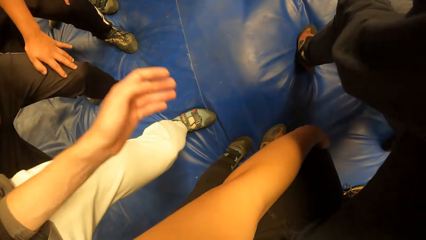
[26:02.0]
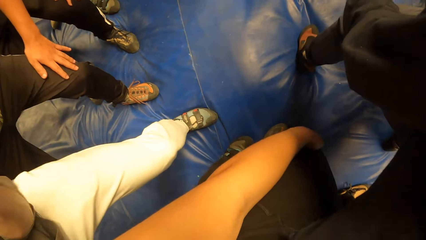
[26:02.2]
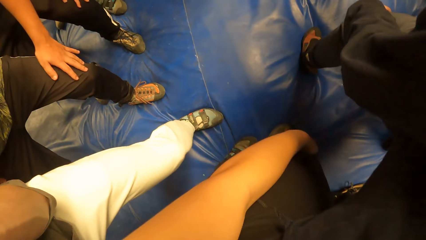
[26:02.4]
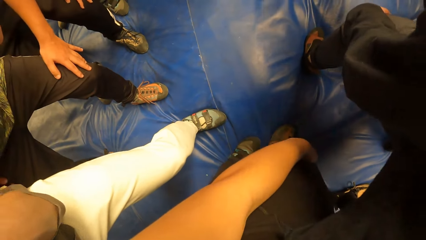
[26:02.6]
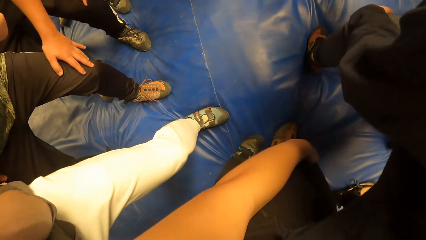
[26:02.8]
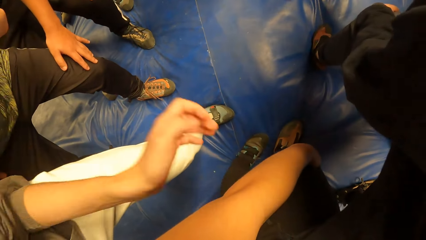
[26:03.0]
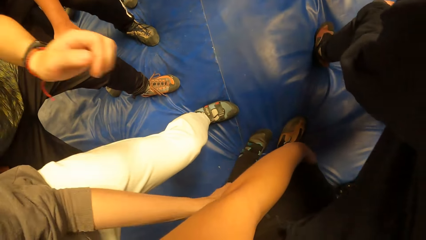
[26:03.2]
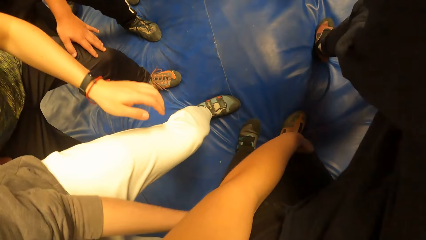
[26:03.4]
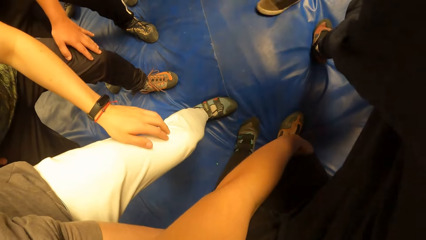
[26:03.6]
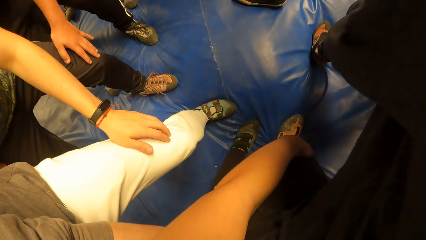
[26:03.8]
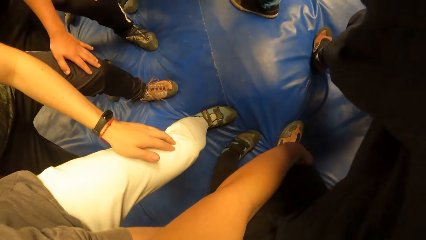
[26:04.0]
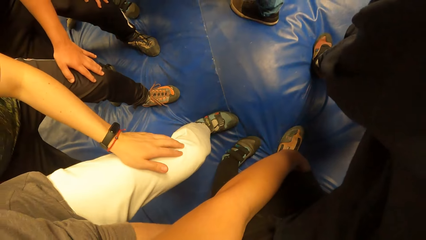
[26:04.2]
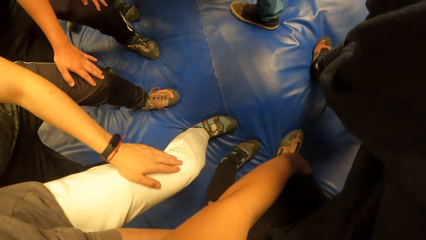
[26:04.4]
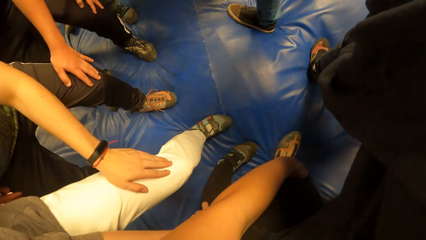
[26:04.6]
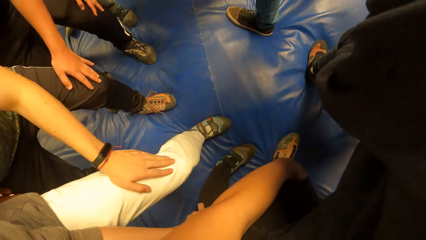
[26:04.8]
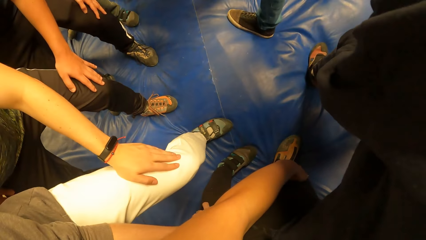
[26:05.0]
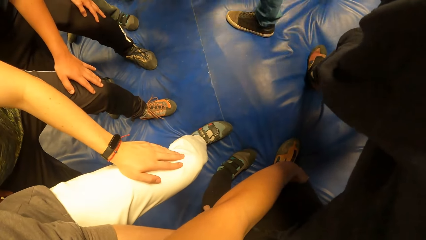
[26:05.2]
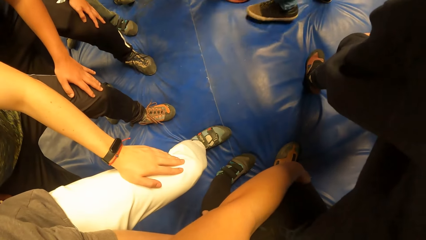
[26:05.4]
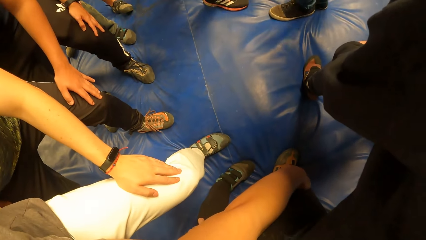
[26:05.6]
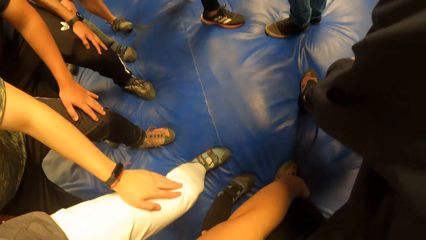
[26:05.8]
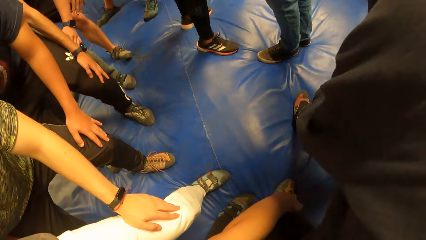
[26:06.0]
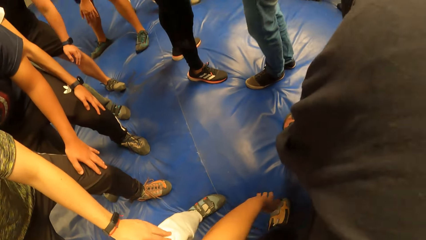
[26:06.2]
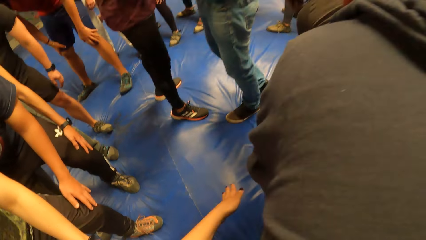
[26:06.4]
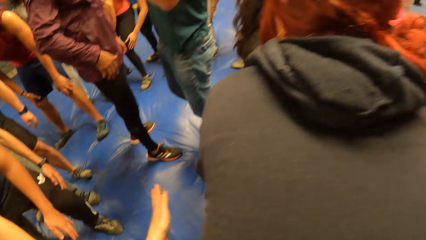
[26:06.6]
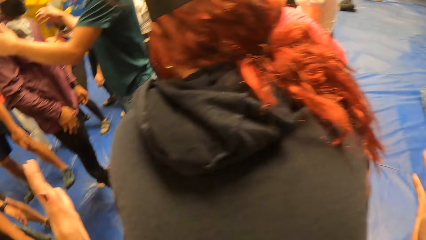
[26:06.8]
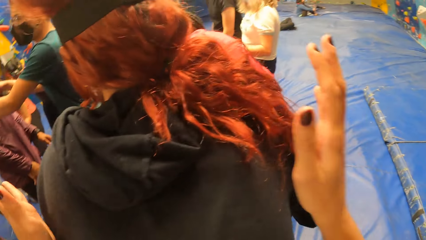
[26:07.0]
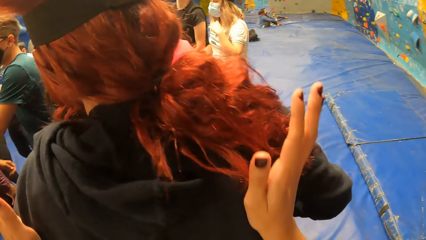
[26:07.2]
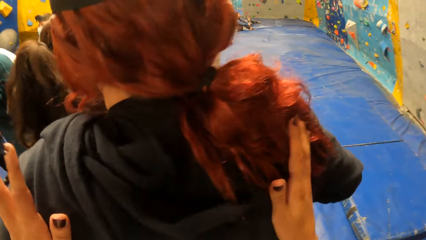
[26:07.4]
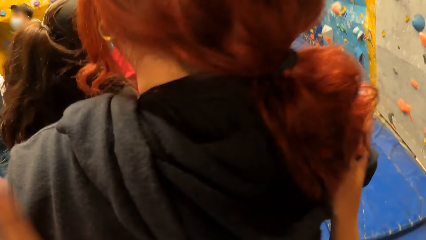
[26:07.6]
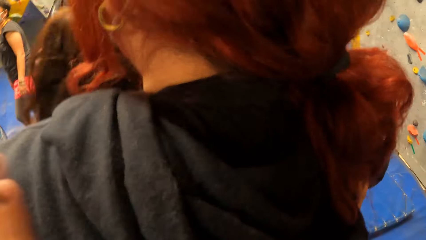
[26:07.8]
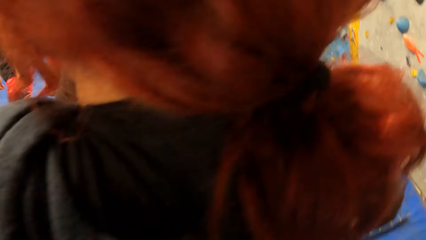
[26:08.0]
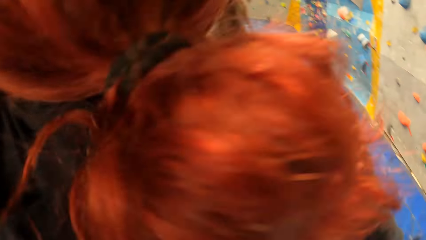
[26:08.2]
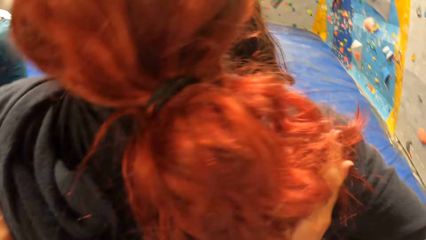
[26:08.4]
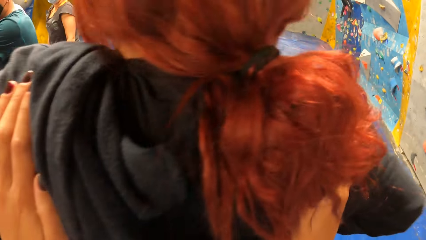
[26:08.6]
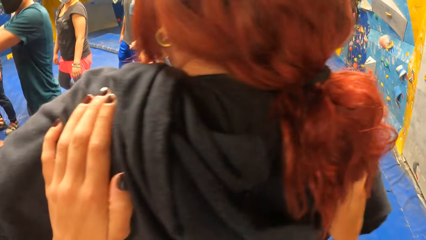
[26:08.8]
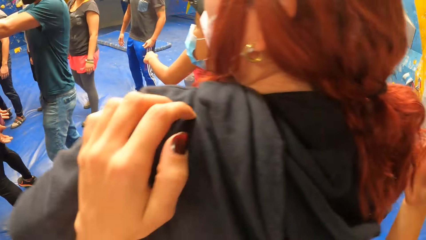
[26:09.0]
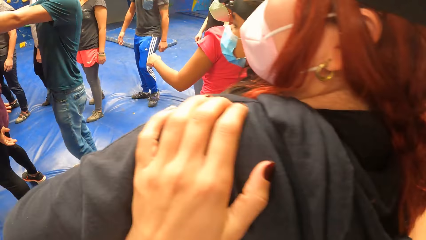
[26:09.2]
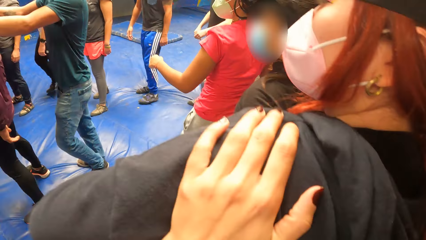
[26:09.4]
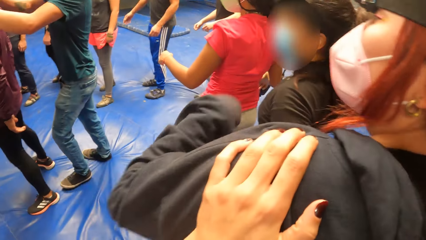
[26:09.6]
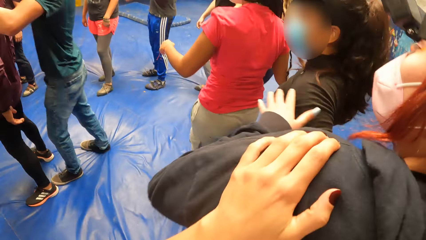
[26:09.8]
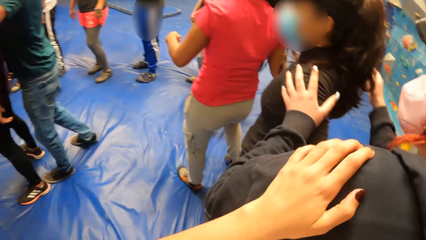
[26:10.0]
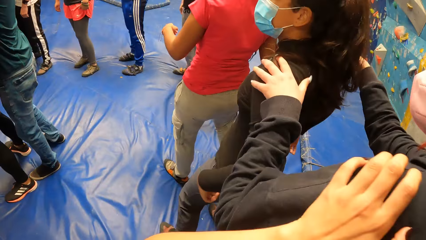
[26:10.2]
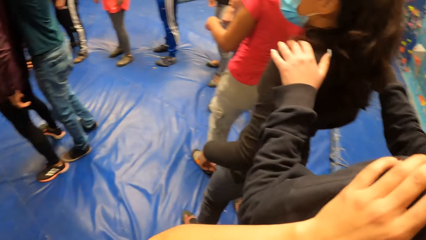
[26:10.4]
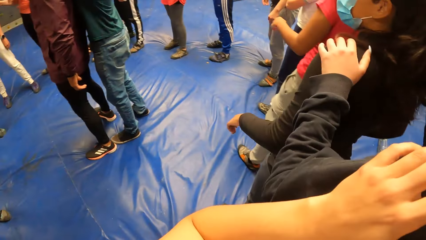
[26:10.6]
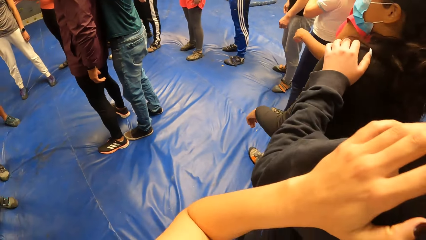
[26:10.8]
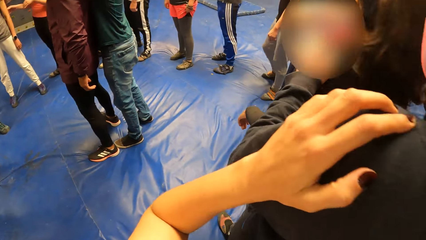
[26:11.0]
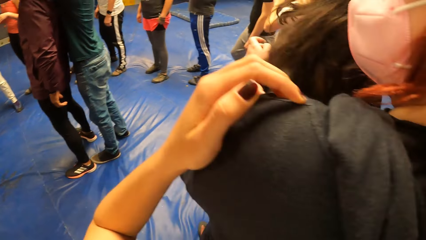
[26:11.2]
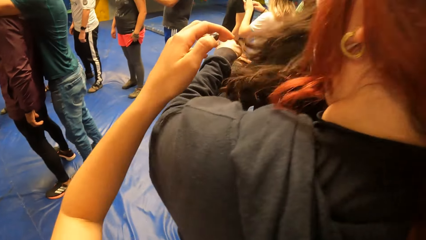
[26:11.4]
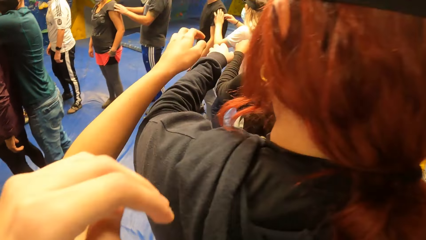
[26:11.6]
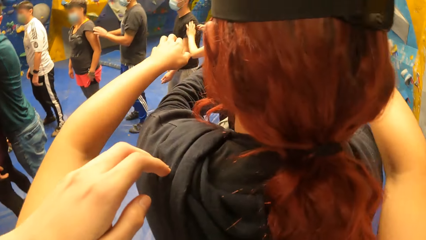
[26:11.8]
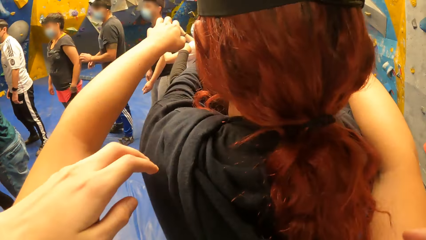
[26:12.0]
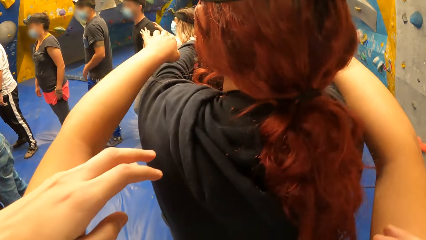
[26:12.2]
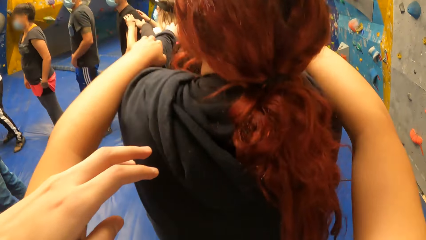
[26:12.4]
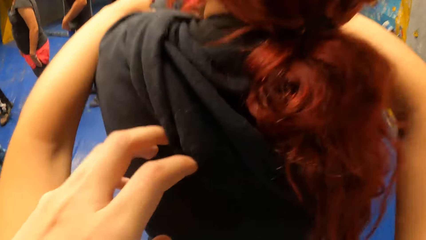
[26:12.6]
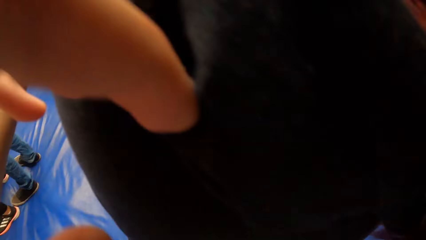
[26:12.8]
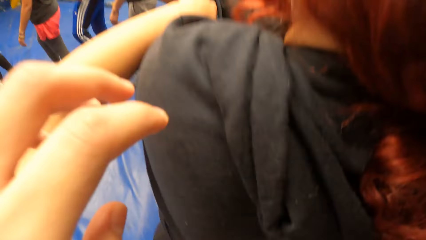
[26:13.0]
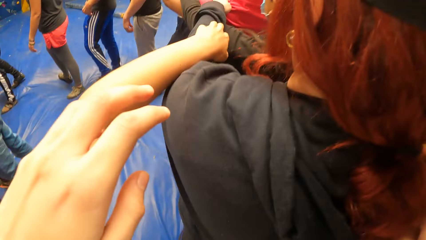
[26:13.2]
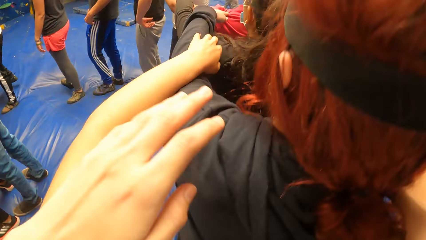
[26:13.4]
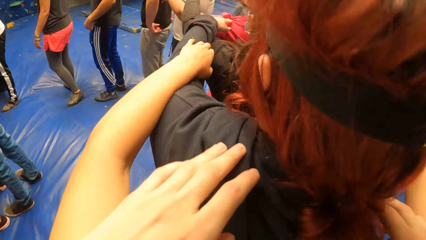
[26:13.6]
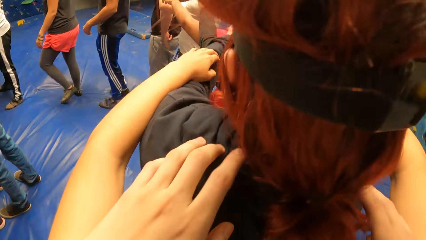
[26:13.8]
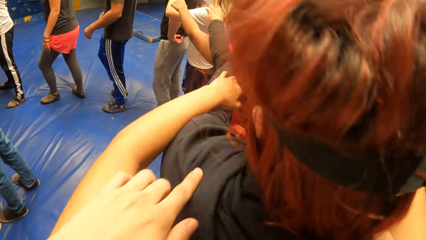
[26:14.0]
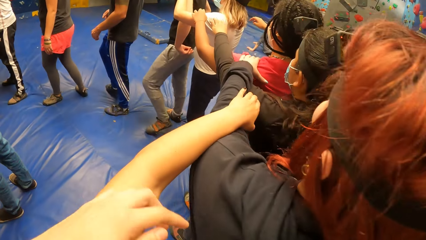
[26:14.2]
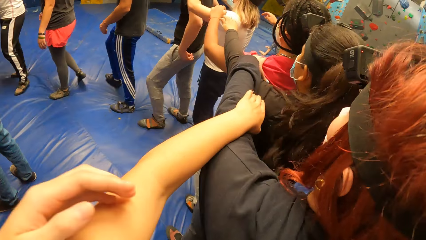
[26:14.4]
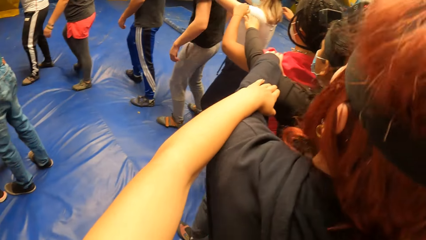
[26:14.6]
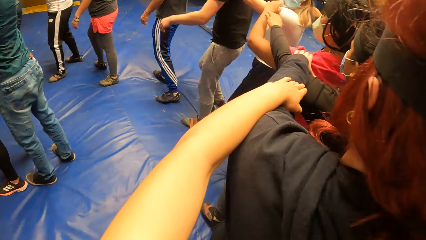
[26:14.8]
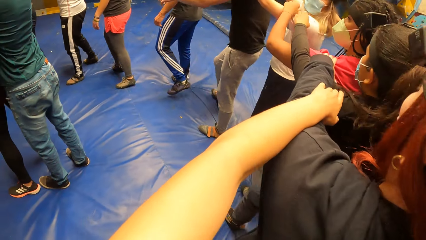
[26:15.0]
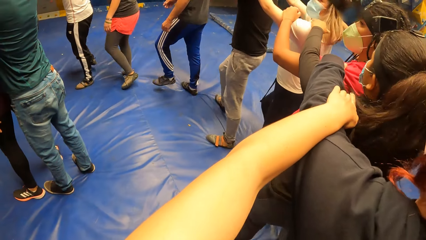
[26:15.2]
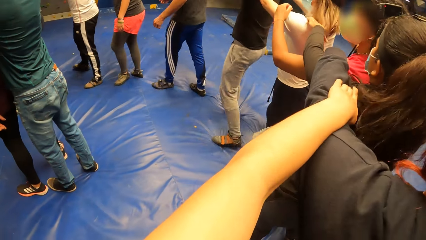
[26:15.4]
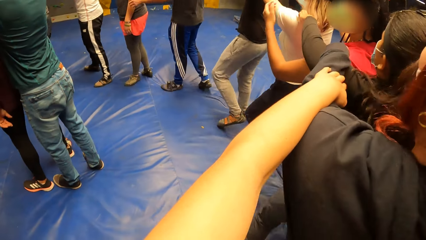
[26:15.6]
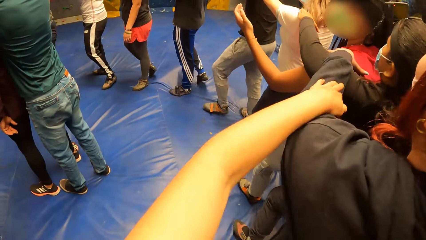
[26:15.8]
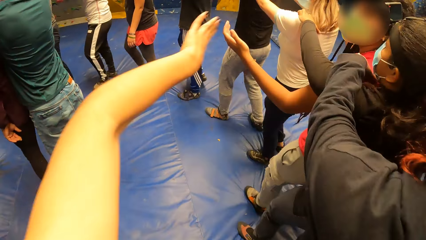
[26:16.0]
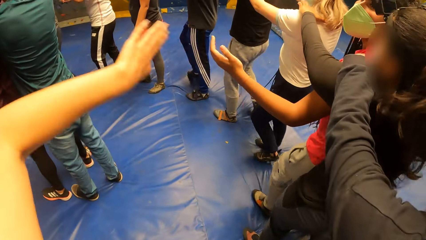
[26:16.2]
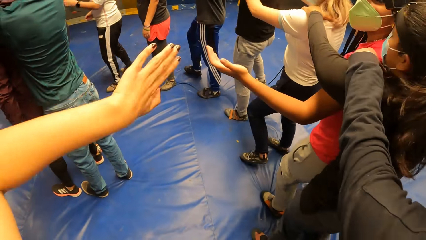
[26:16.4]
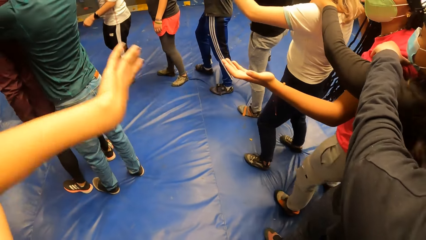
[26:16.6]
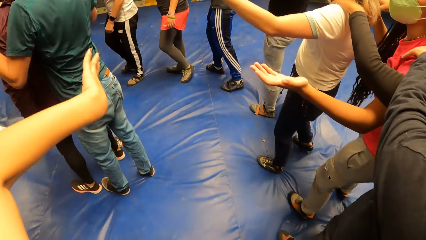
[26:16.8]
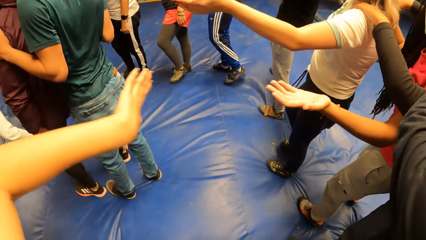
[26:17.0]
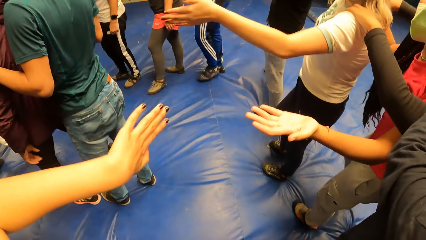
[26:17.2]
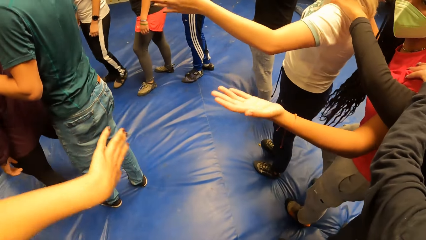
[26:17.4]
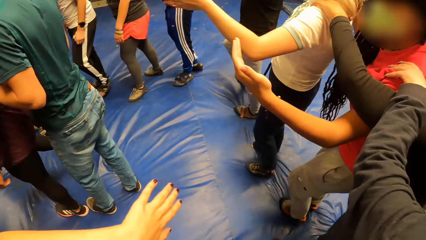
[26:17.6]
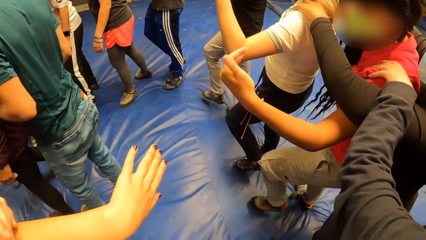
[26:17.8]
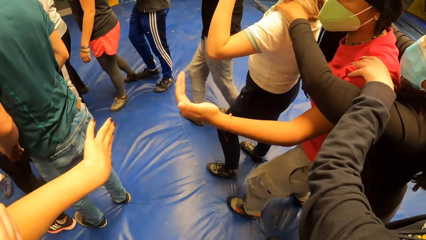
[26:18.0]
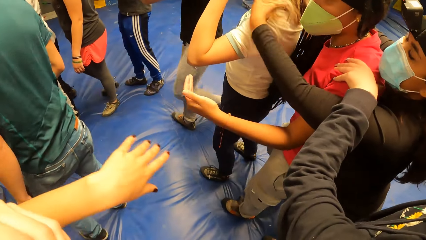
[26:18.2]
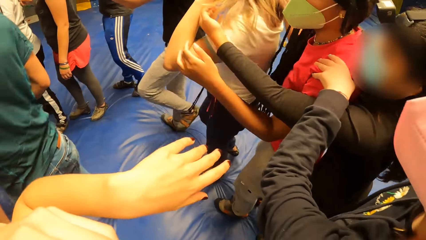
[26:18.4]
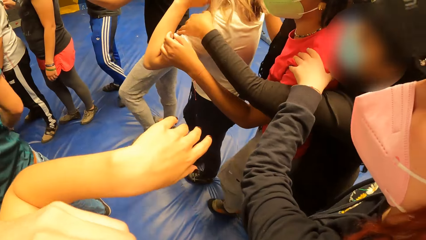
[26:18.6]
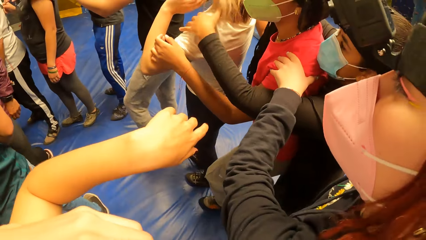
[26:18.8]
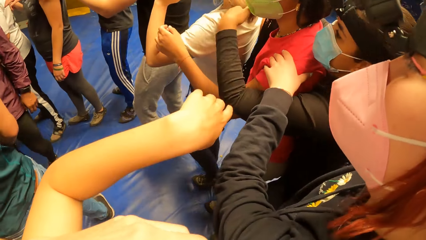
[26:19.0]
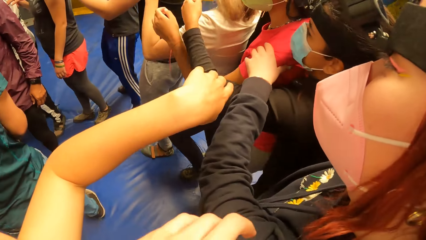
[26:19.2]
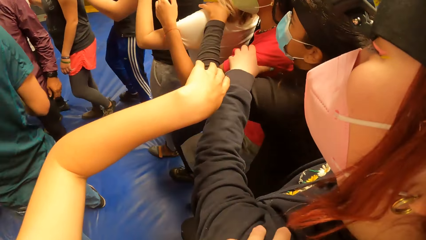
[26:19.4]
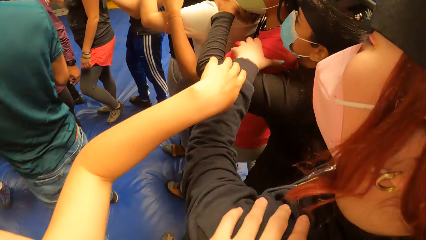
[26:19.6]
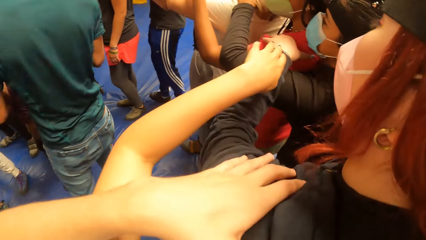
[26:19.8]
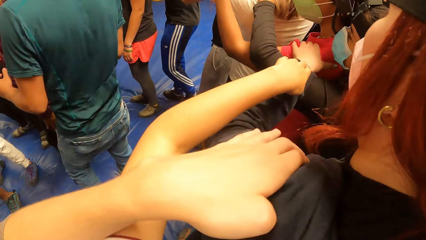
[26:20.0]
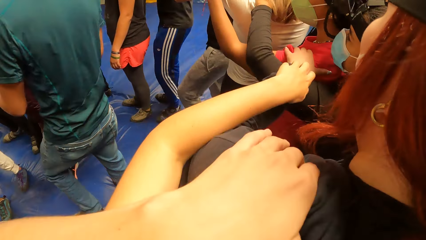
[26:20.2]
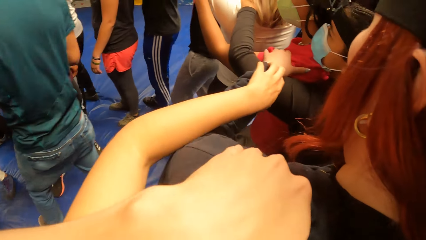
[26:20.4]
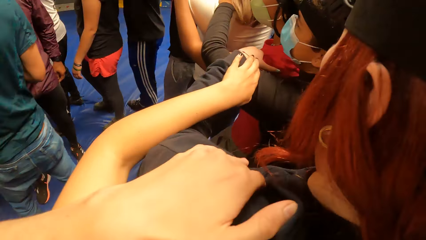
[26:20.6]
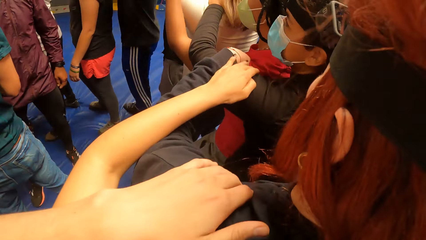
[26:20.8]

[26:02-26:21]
The camera wearer moves to the left. She pauses. She places both hands on the shoulder of a woman. She stands upright. She holds a lady's back. She holds the lady's arms from behind. She moves her hands. She moves towards the center of the circle.
